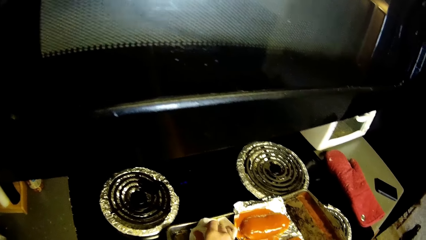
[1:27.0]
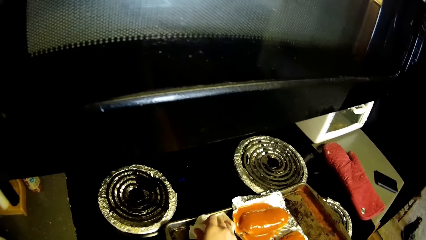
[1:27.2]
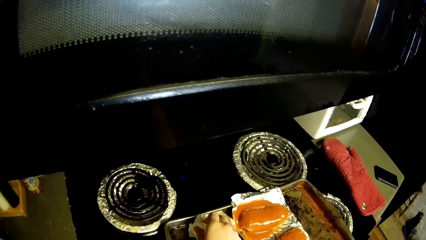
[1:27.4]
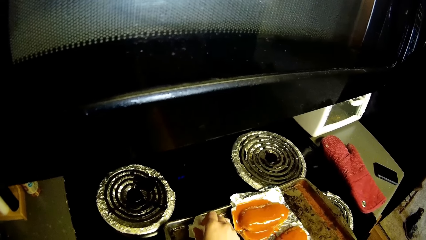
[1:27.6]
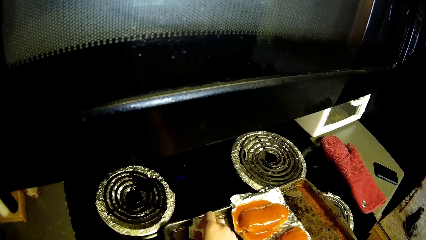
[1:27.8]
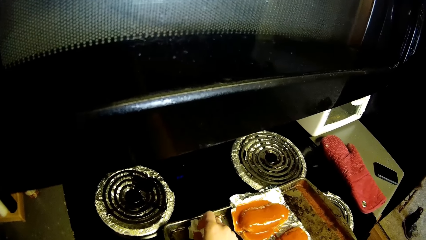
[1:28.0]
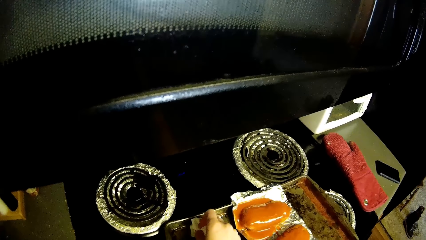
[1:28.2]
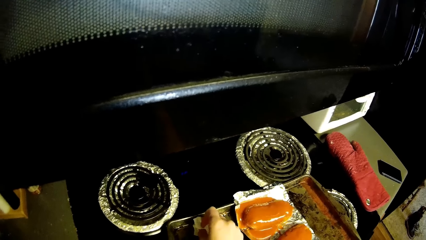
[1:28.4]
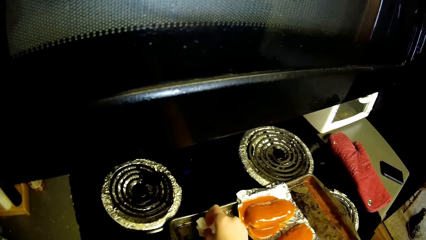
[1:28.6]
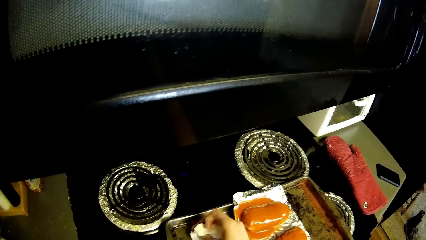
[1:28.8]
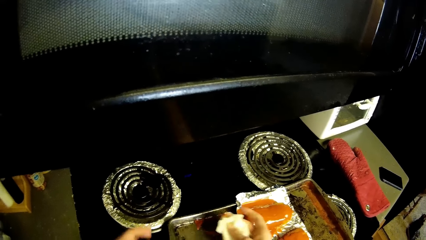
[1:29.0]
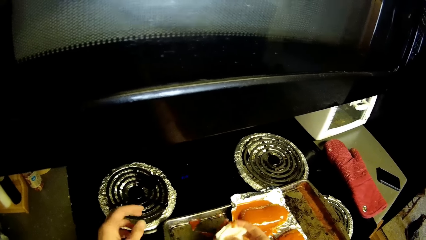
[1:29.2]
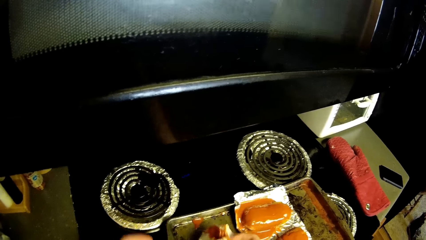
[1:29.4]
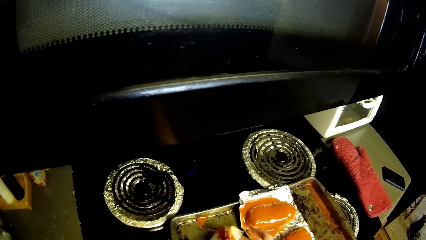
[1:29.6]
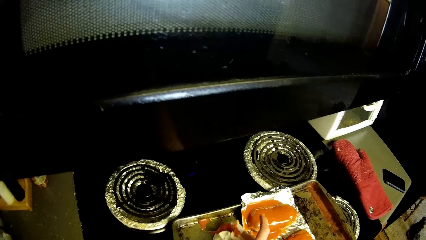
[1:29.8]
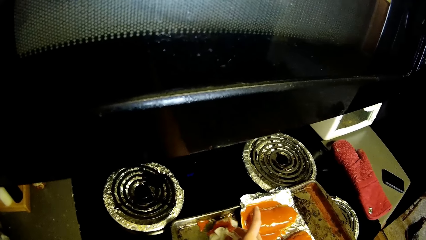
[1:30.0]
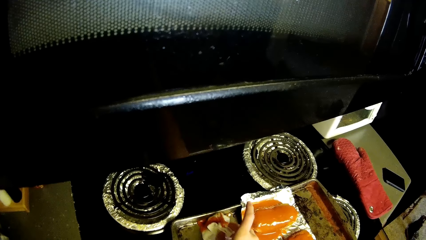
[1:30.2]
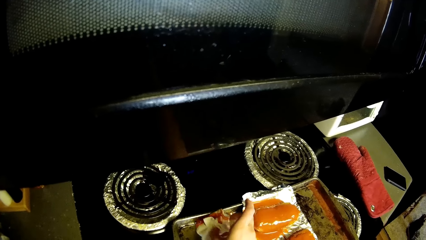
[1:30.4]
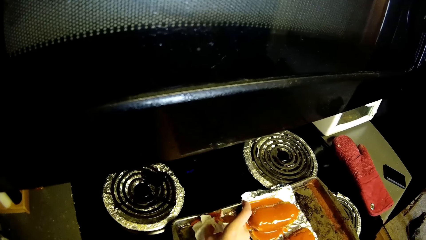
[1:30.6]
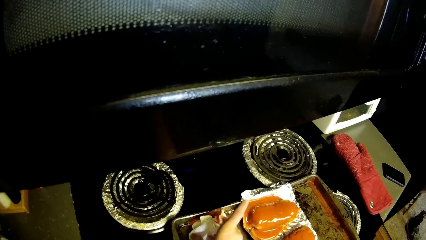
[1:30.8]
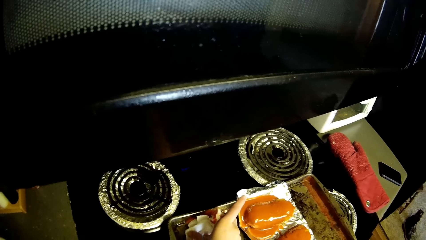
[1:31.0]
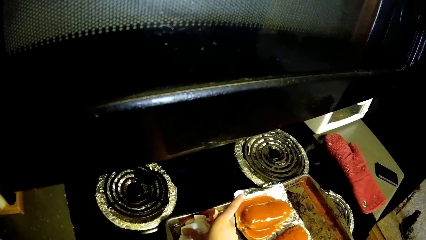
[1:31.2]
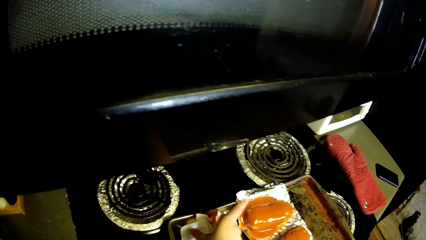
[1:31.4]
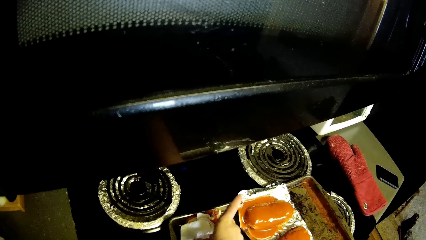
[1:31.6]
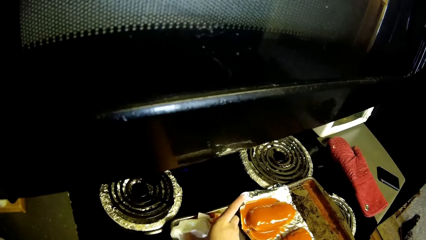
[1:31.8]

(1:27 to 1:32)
The camera wearer wipes the ketchup on the tray with the tissue in his right hand.

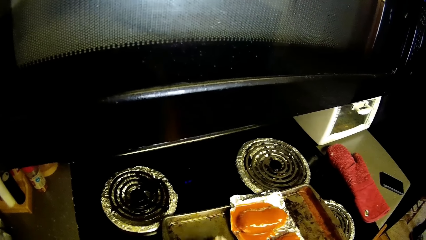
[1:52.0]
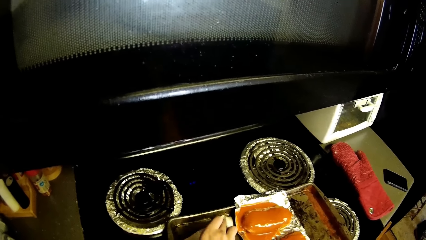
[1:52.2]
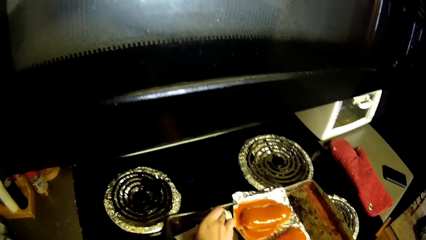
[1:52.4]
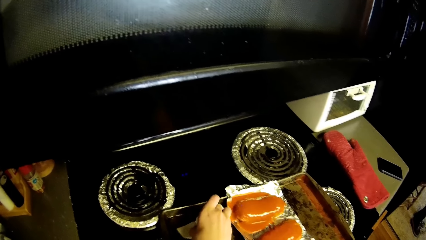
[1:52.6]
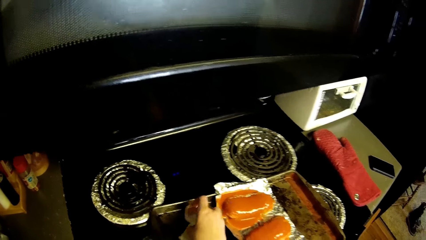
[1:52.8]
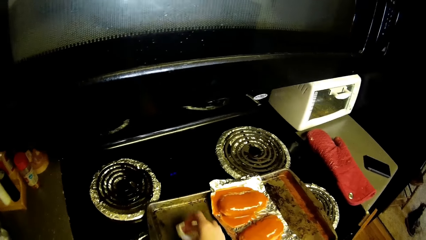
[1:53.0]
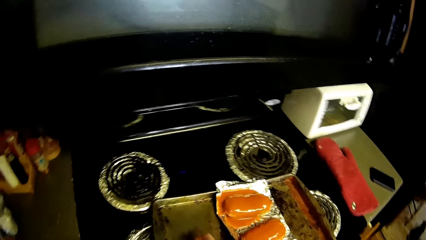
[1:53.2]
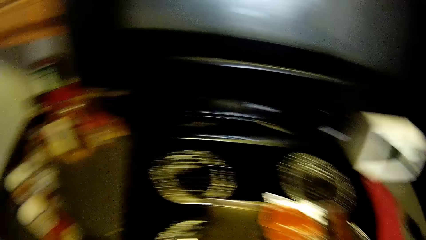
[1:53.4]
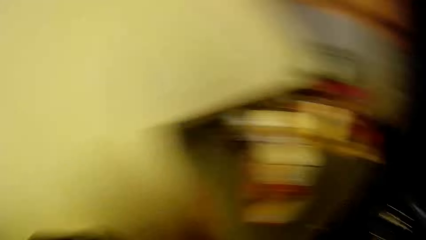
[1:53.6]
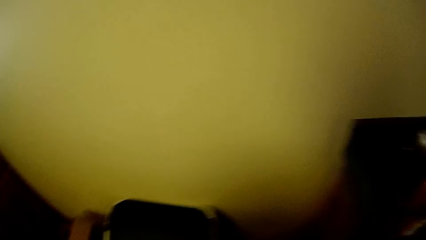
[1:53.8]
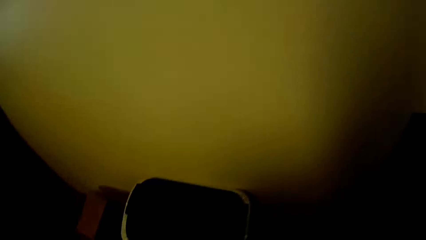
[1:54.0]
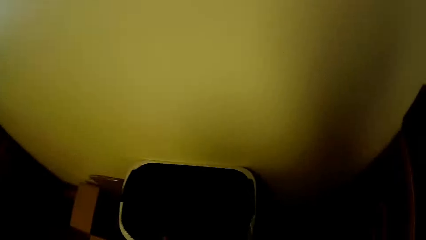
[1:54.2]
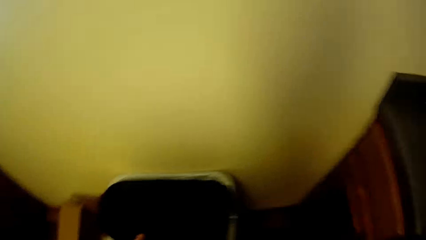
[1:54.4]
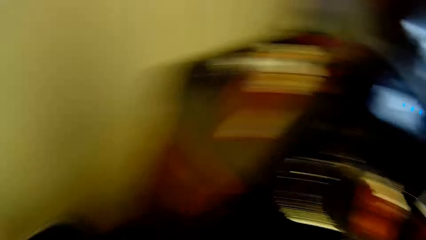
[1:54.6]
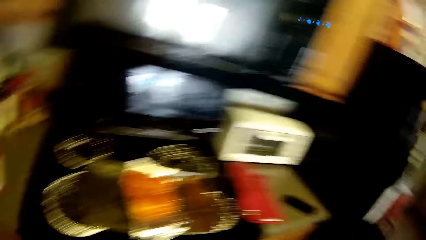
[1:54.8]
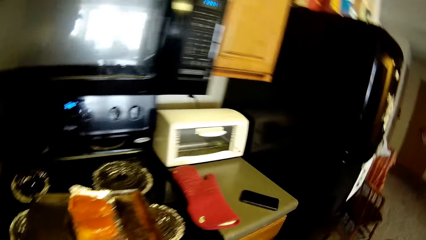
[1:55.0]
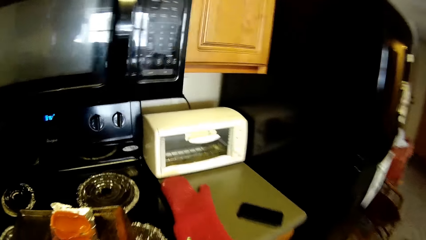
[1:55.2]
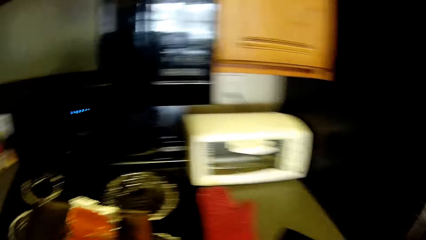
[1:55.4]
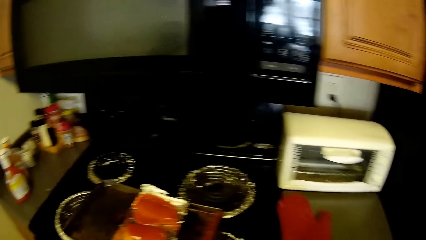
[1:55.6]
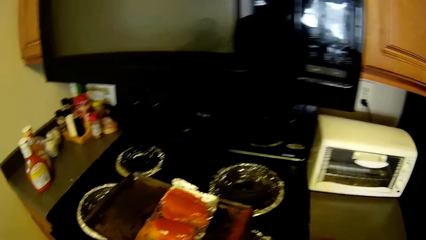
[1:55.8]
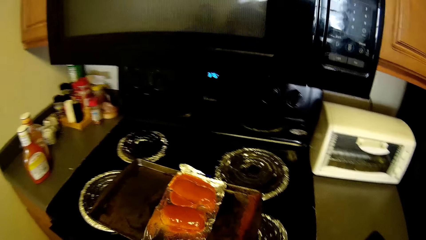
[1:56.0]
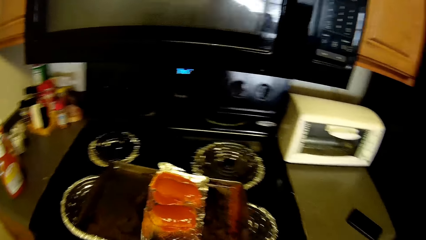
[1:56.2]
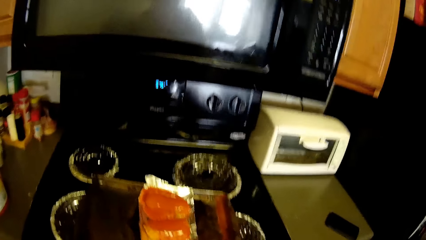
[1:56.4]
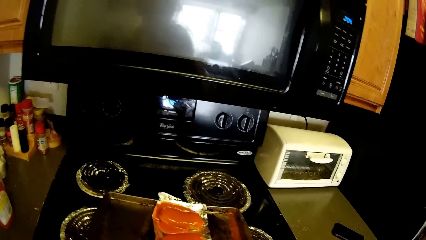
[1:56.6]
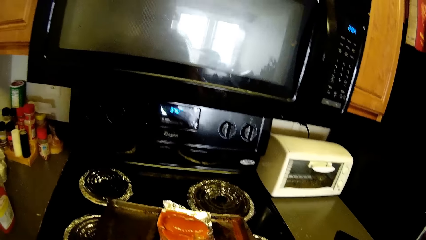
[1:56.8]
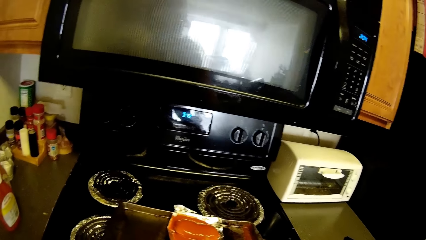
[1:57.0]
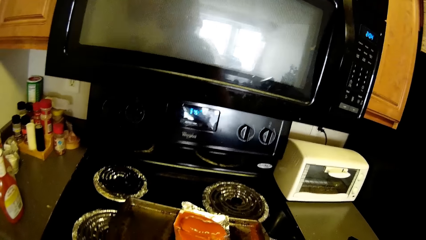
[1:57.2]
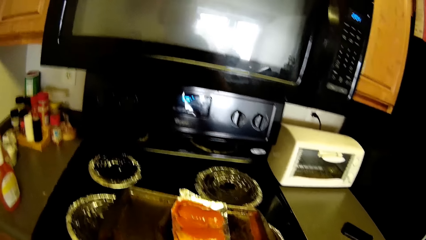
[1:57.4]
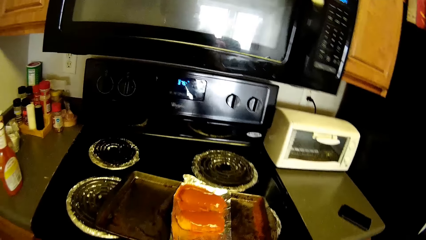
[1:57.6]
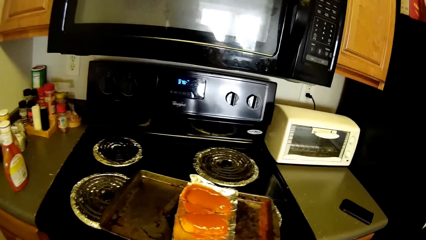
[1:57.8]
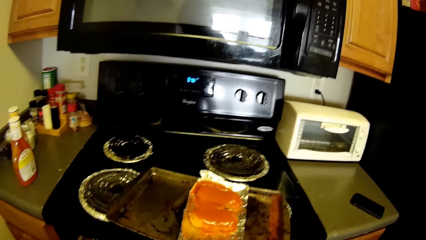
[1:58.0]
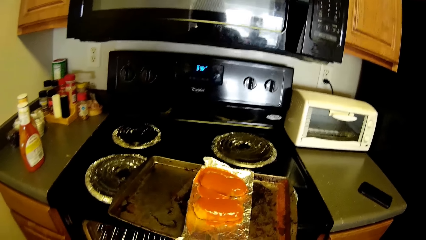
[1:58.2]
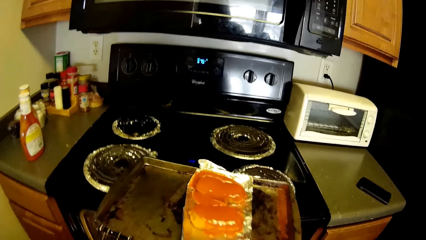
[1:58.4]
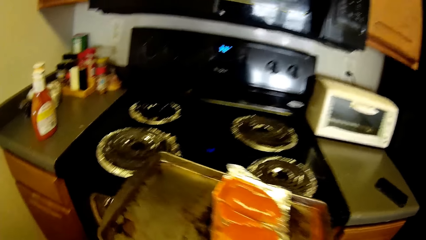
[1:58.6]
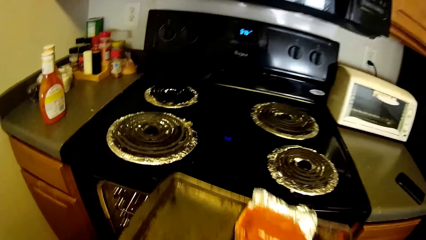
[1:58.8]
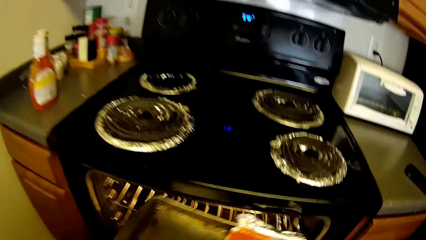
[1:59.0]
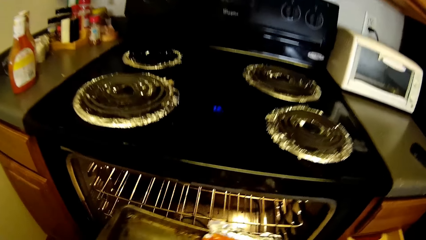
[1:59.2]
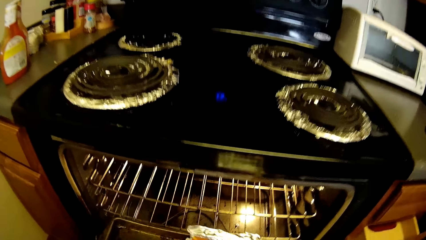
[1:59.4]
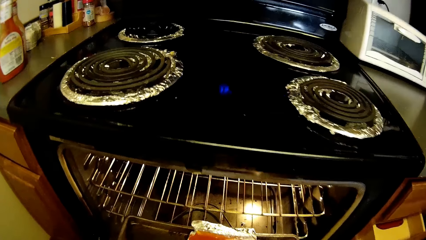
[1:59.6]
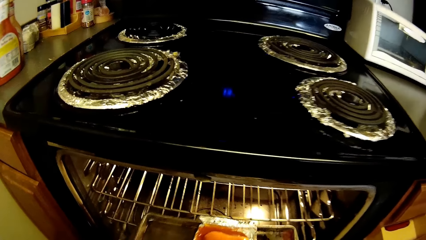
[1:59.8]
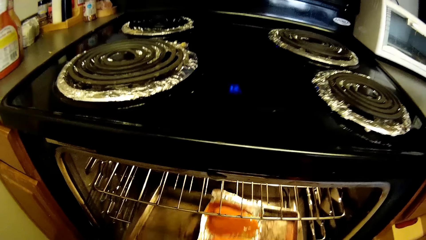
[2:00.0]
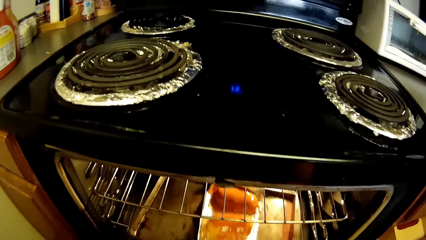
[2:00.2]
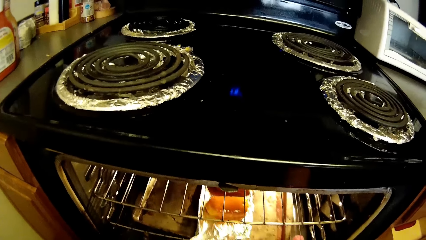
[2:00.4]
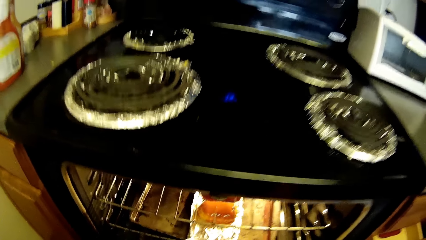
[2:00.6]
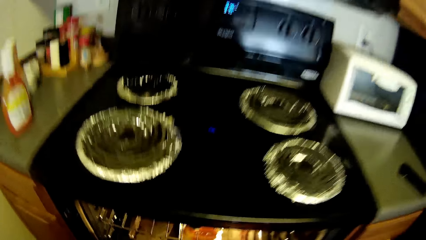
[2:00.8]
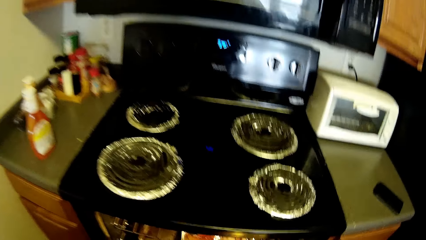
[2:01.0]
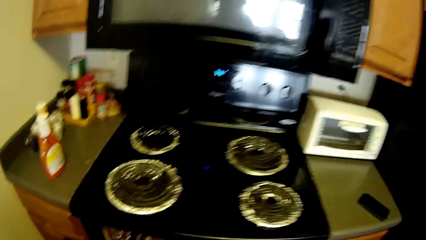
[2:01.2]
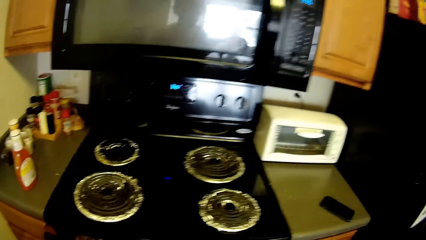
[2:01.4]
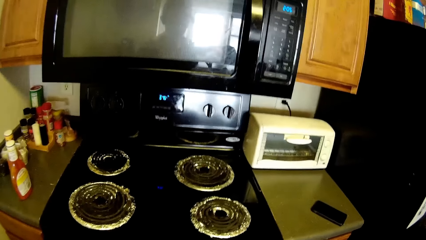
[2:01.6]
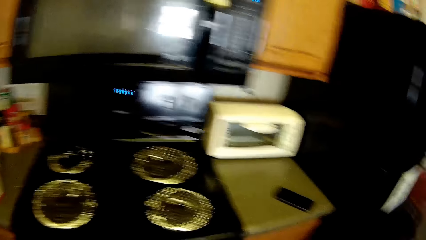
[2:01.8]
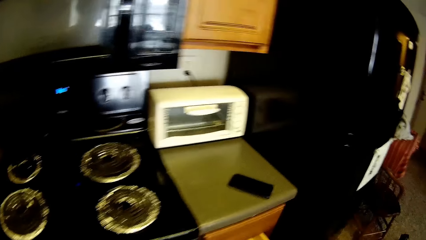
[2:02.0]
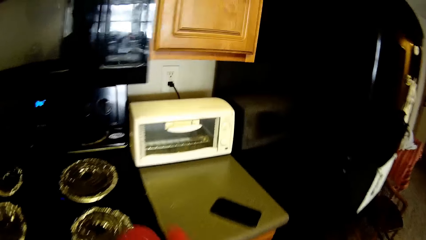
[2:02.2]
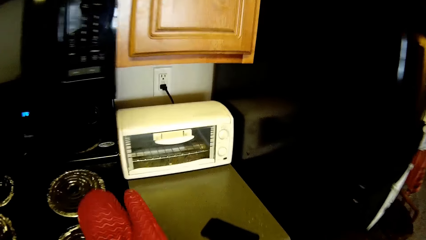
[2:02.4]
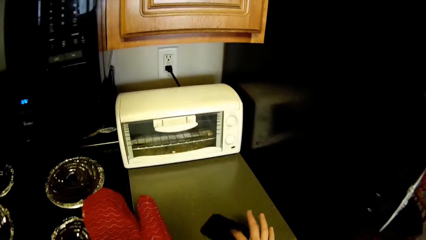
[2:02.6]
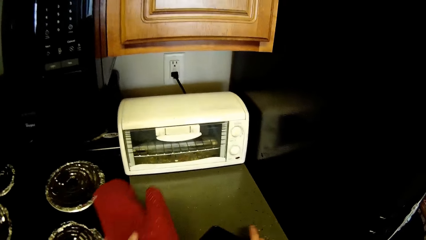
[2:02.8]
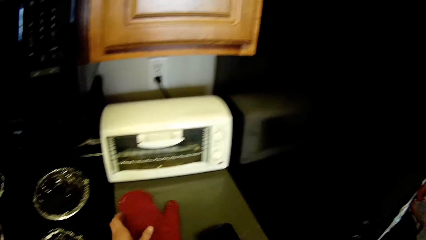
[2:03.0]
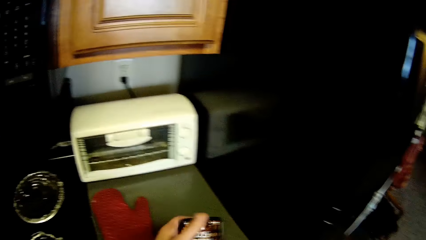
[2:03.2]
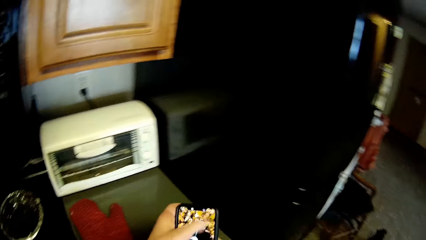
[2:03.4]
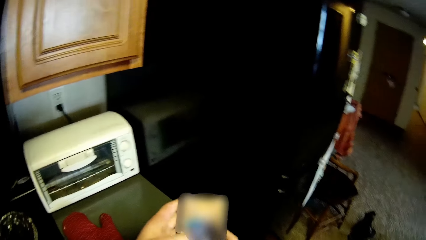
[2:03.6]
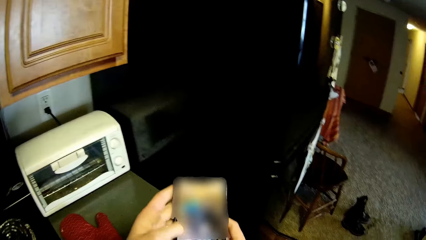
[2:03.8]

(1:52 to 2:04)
The camera wearer throws the paper towel in the dustbin. He picks up the kitchen gloves on the kitchen counter with his right hand. He picks up the tray of bread on the cooker with his right hand. He puts the tray in the oven with his right hand. He drops the kitchen gloves on the kitchen counter with his left hand. He picks up the phone on the kitchen counter with his right hand. He holds the phone with his left hand.
